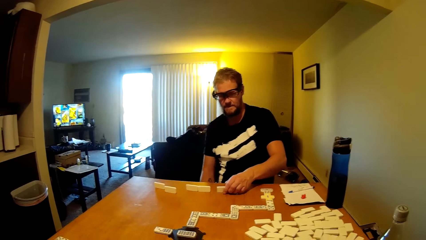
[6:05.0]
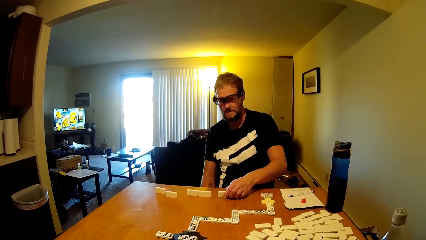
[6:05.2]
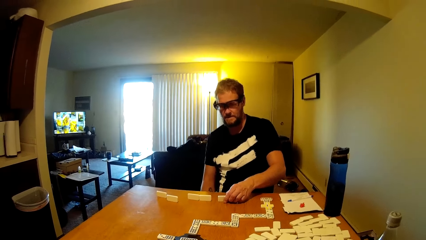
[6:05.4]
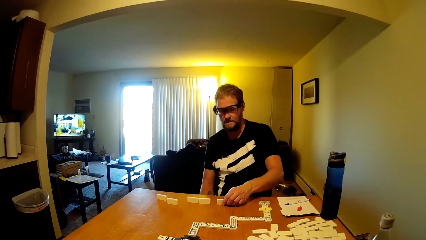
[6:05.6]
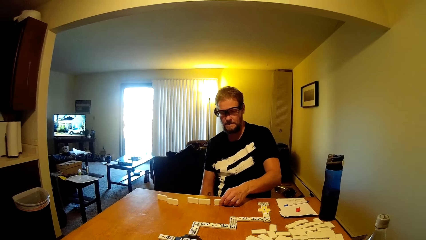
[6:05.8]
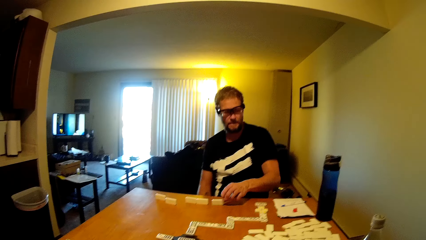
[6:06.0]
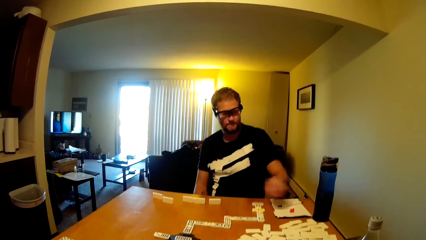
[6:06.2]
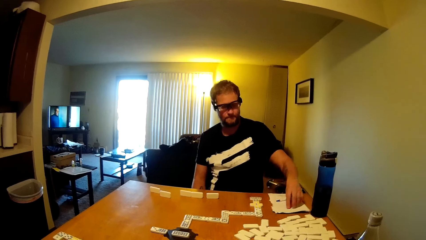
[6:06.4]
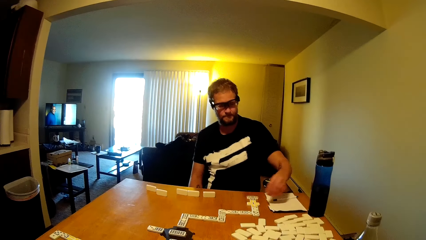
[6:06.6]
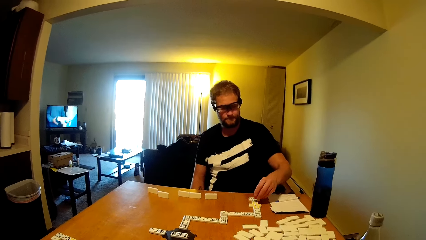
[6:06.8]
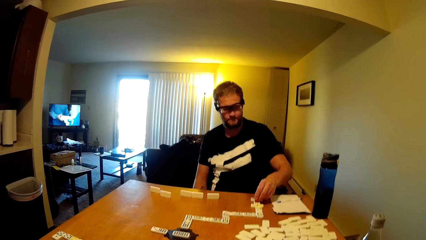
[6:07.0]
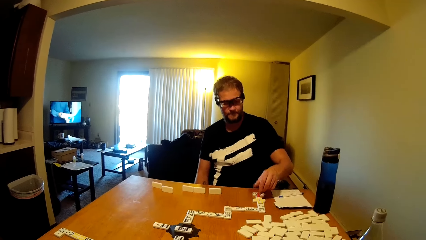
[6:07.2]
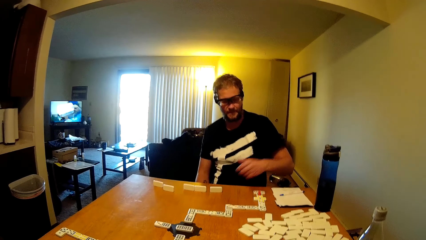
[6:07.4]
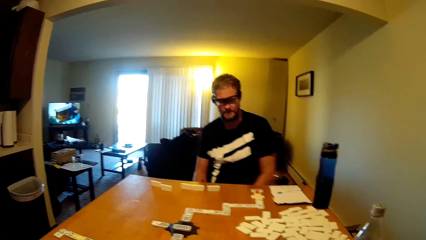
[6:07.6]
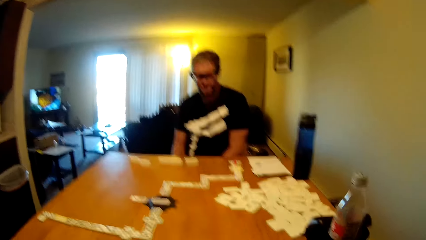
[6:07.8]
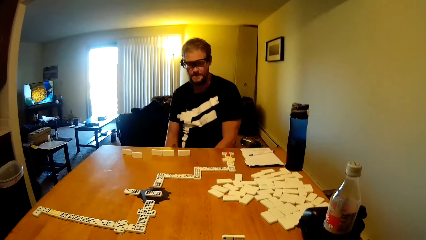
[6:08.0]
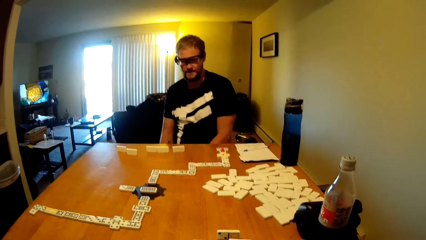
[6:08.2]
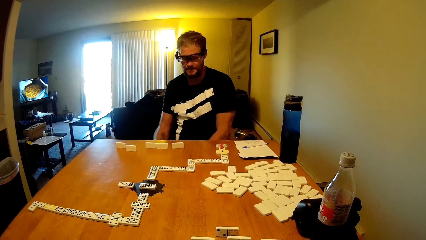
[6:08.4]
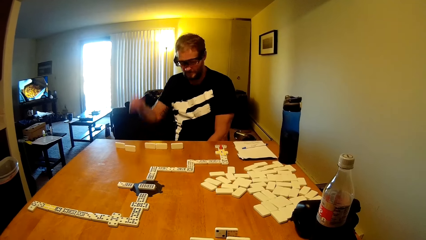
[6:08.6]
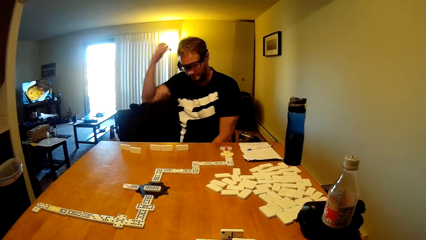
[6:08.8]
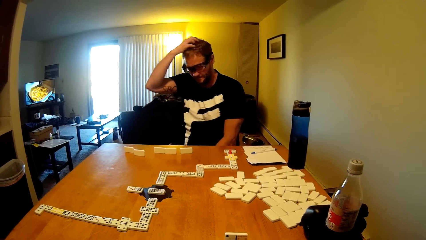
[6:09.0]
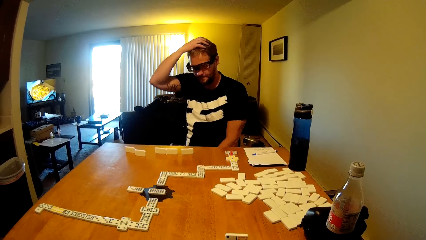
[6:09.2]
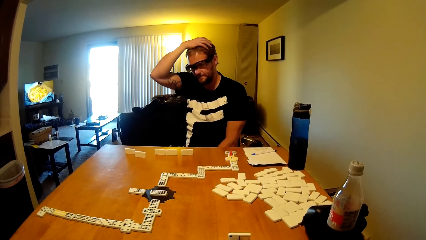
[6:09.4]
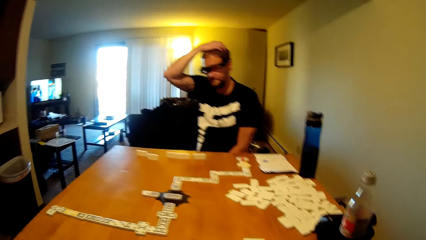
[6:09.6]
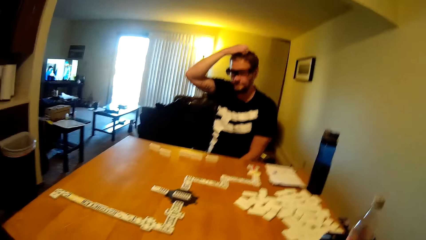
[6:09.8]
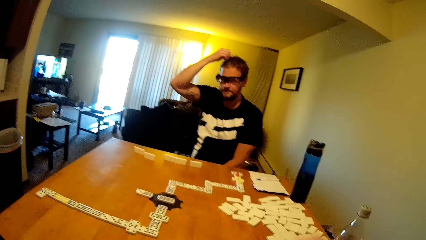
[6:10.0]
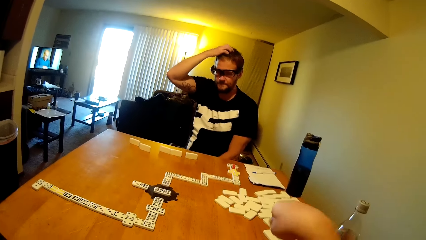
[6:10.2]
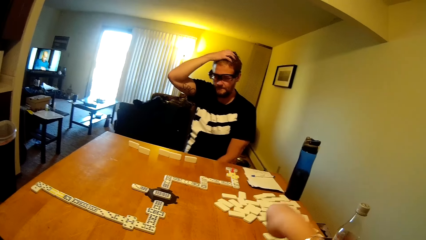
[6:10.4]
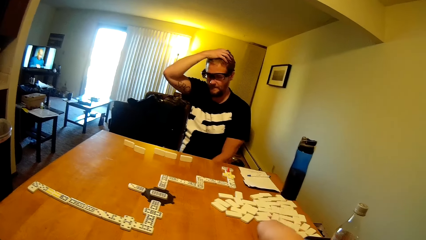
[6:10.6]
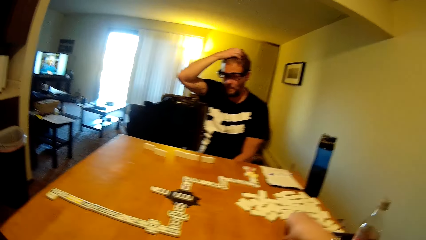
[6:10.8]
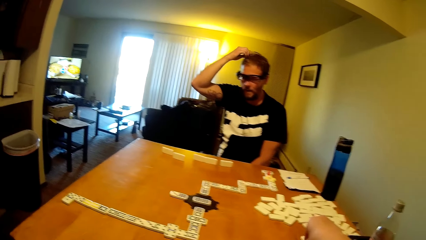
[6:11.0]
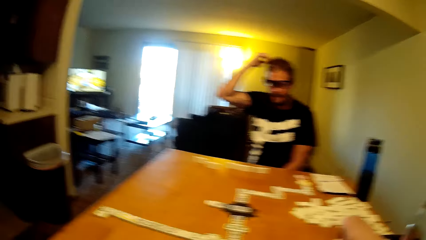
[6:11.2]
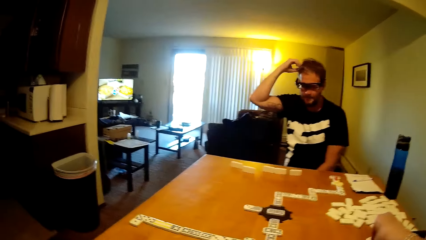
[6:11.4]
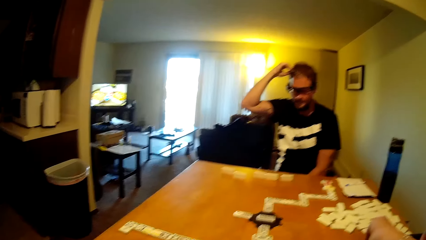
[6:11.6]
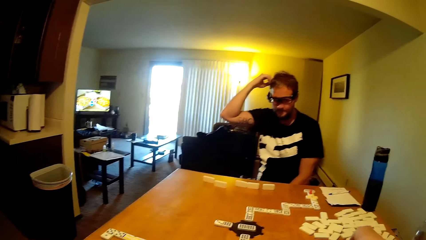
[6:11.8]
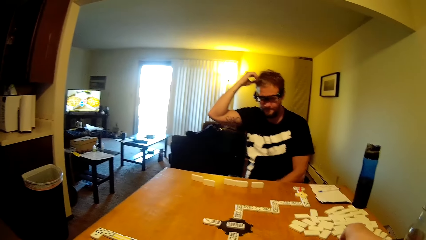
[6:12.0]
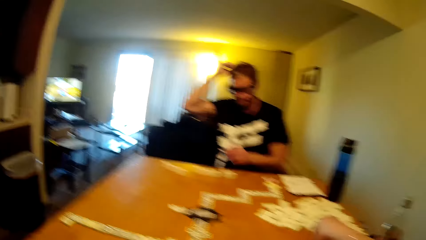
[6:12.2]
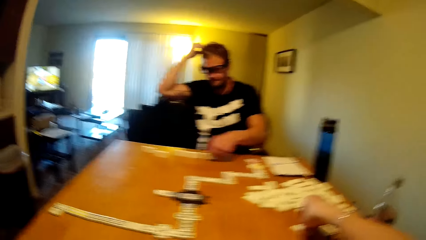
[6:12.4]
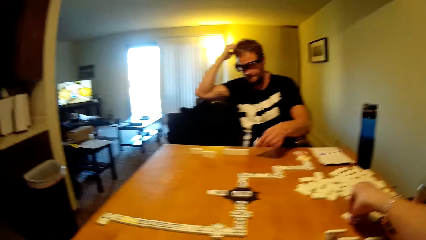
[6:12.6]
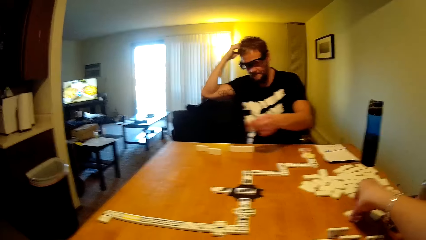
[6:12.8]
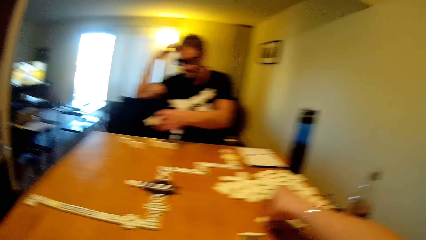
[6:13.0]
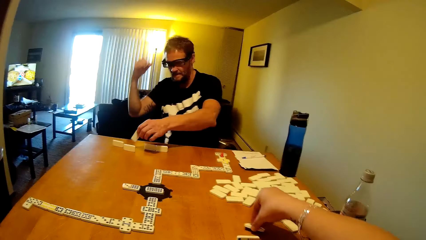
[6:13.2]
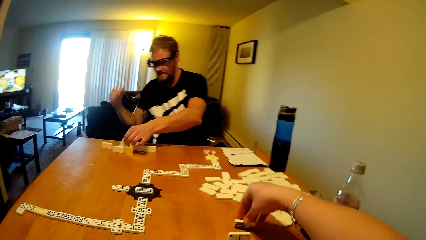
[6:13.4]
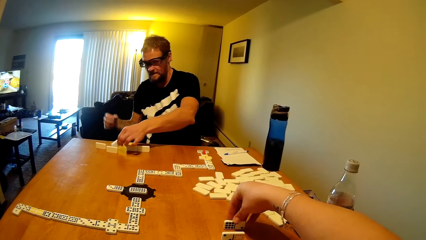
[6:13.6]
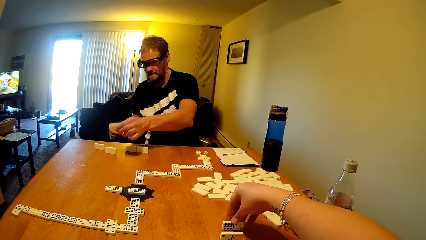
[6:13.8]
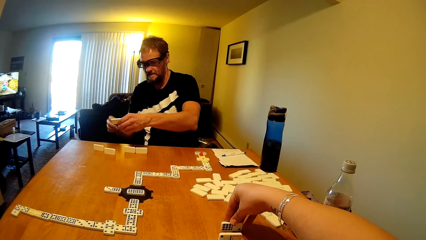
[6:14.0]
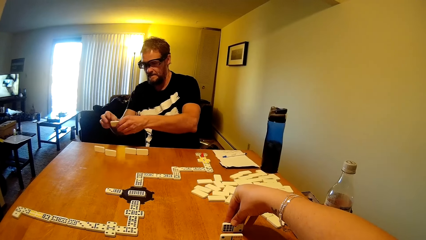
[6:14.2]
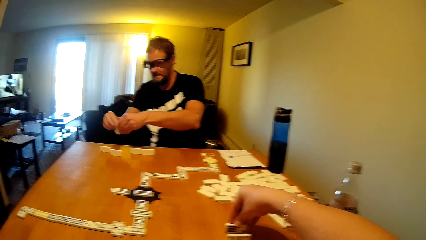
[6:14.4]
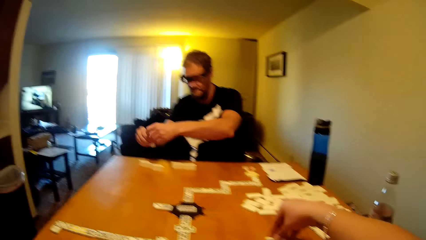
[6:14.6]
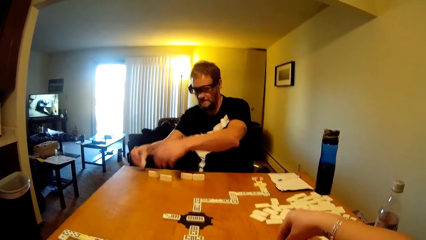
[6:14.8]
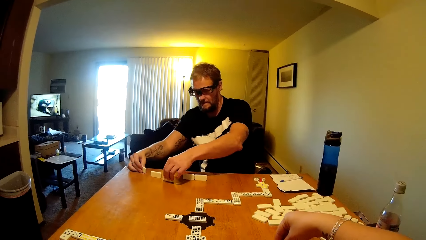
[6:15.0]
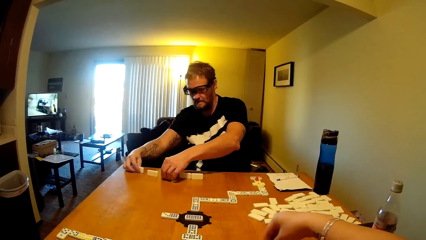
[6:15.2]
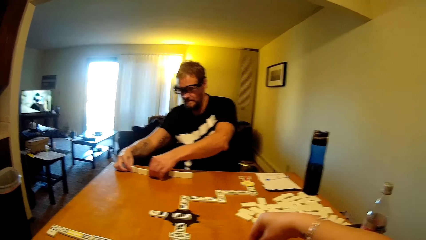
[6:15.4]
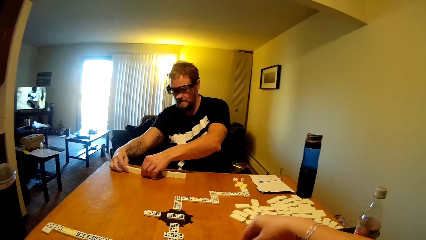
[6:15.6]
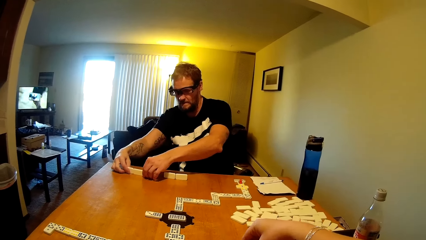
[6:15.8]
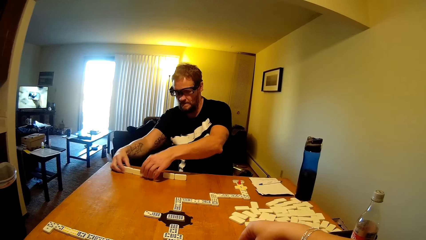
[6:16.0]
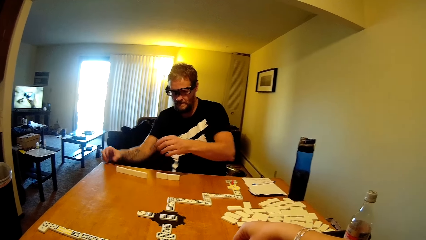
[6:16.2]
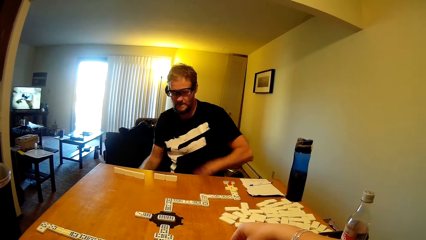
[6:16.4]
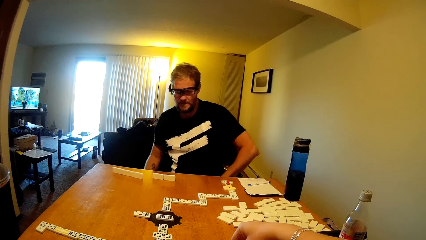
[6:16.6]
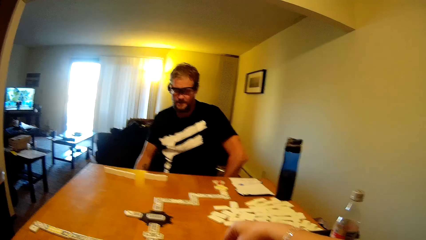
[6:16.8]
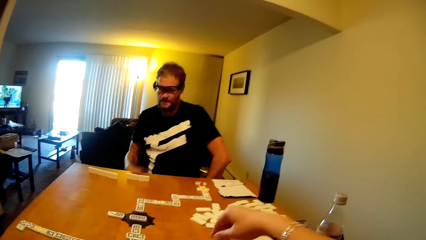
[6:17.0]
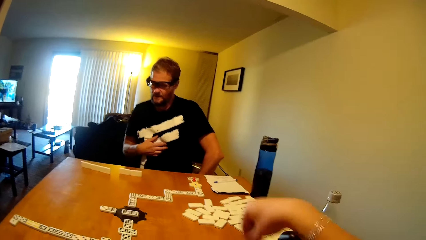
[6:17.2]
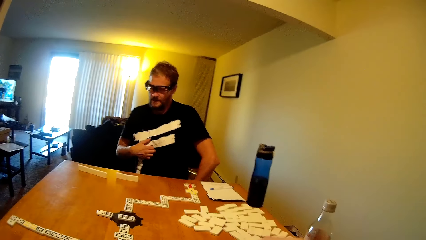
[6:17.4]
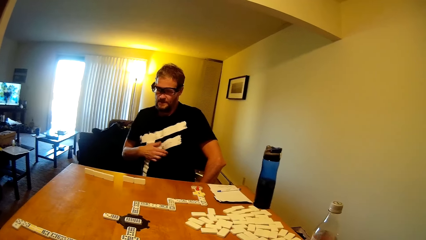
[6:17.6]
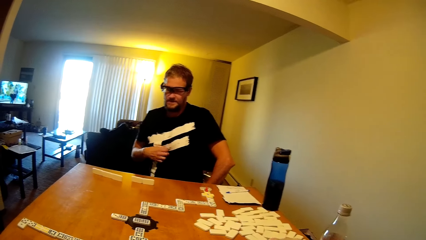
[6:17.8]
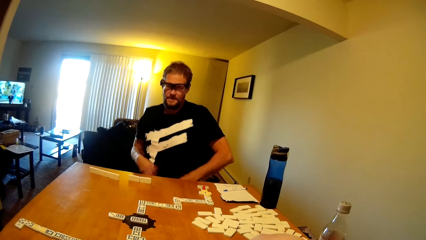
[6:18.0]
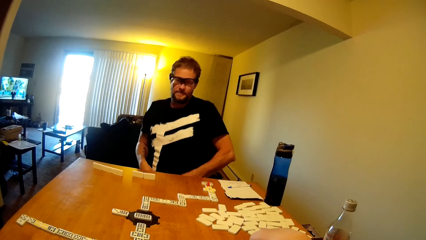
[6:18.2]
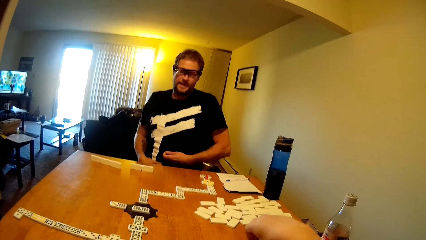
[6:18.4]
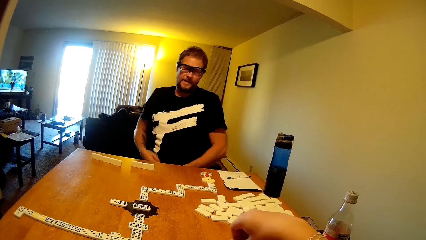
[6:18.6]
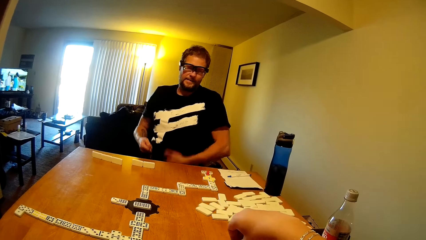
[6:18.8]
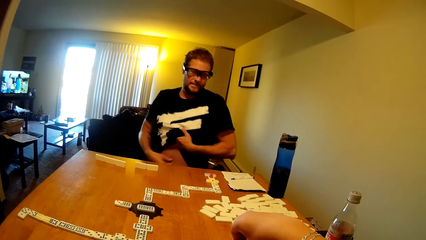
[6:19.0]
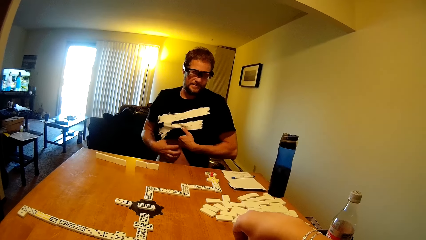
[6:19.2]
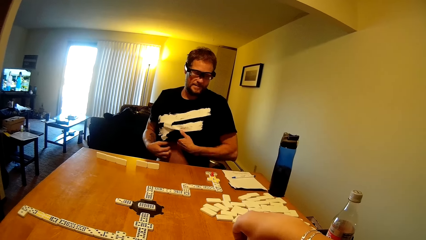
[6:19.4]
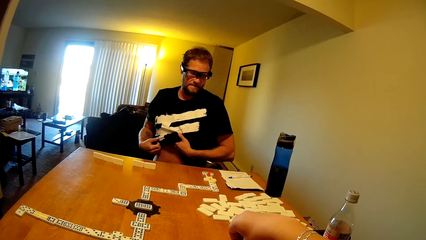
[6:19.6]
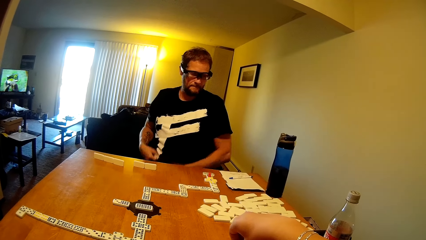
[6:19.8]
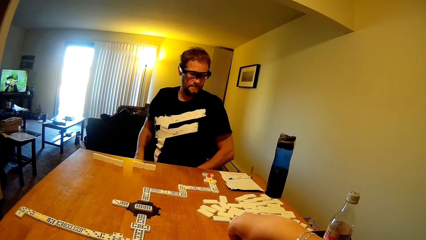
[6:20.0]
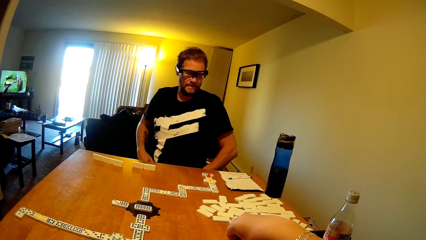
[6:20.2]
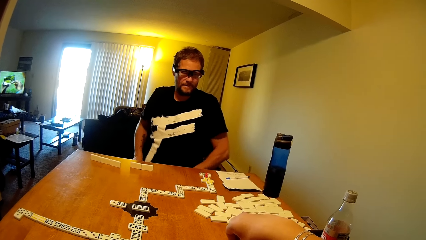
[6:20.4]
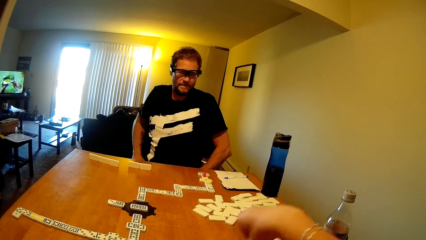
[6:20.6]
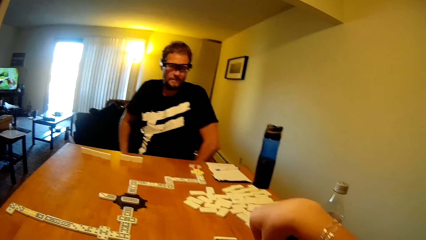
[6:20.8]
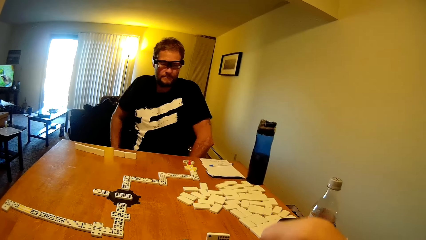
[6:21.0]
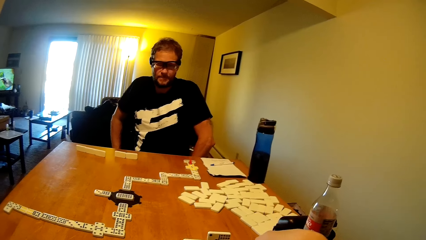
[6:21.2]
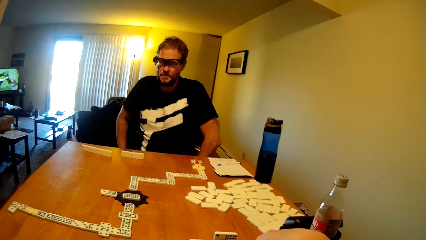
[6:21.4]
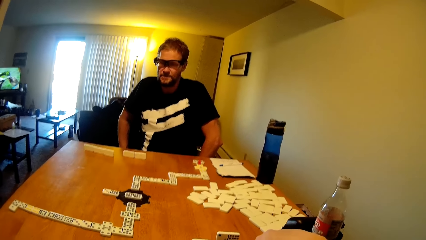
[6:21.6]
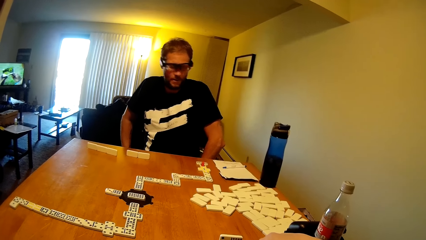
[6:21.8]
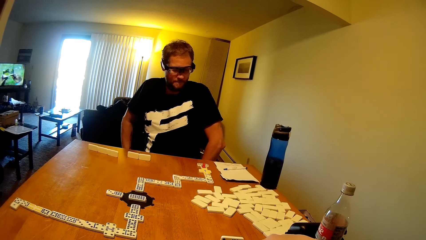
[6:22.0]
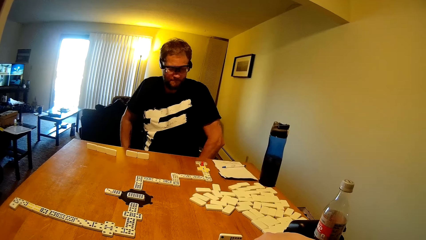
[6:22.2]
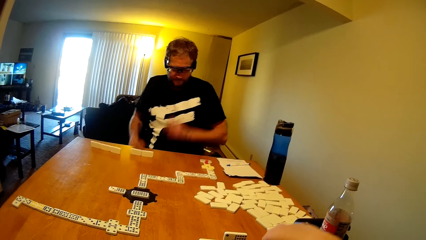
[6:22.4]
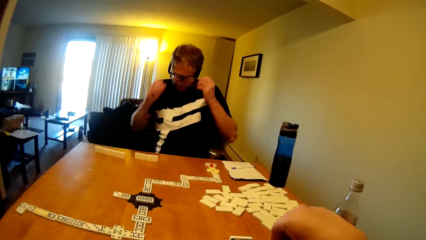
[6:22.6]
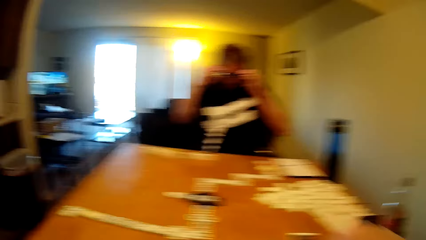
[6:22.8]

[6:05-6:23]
A man puts the dominoes card on the table and takes the dominoes card. The man touches his head. The camera wearer plays the dominoes game. They take a dominoes card. The man plays the dominoes game, arranges the dominoes card, touches his cloth and lifts up the hand. The camera wearer takes a dominoes card.
